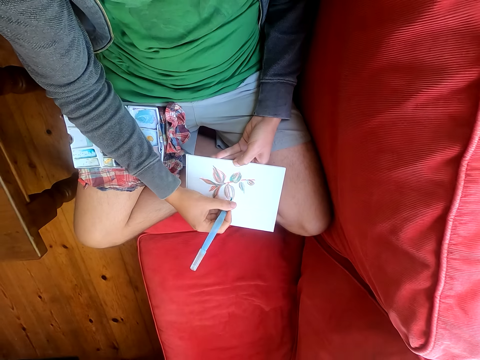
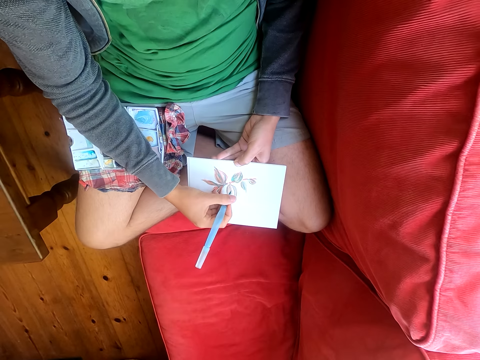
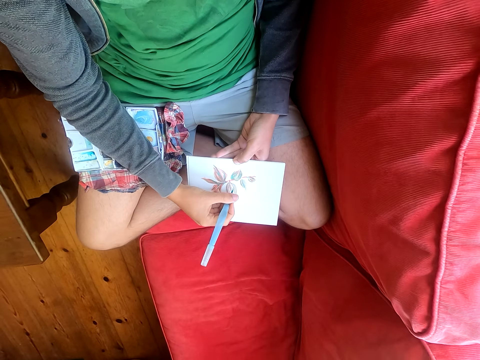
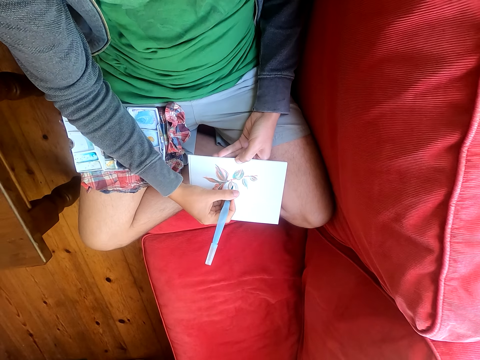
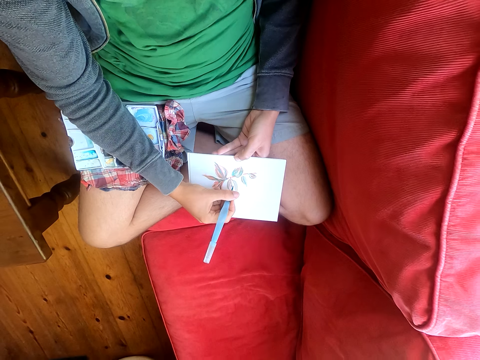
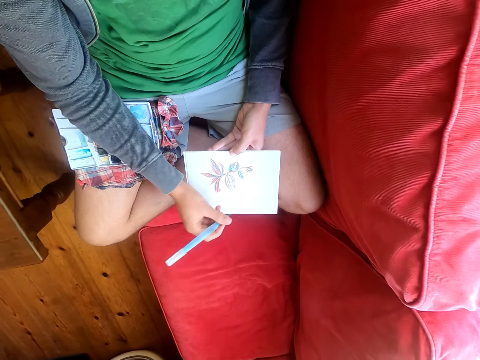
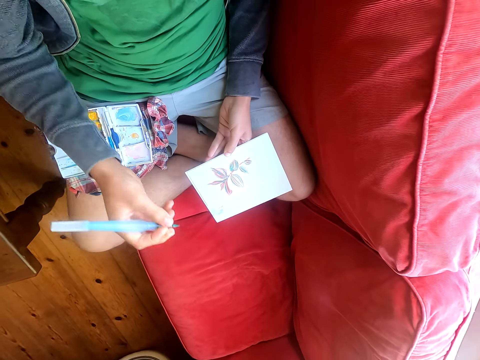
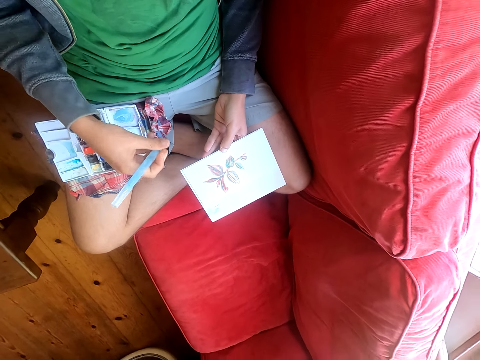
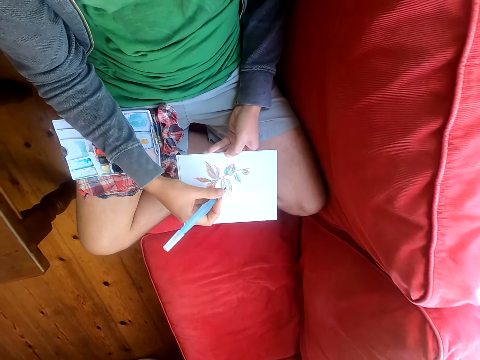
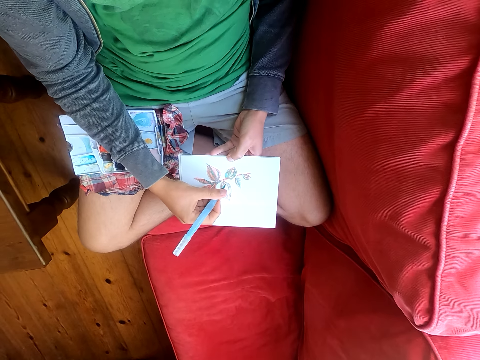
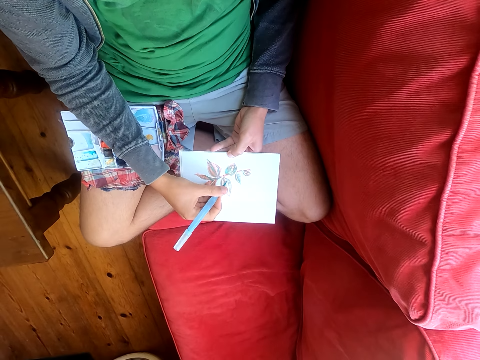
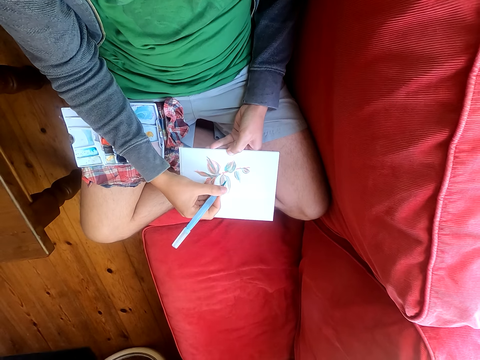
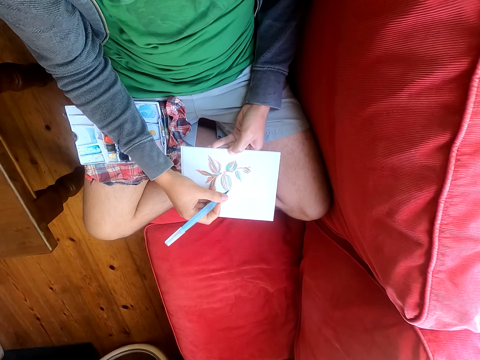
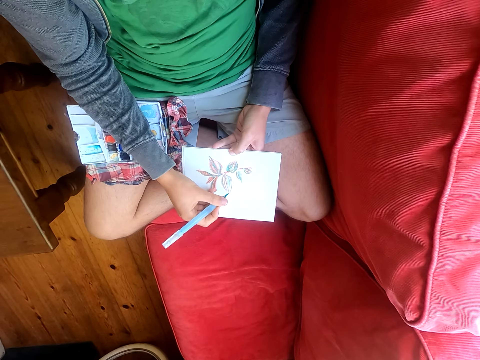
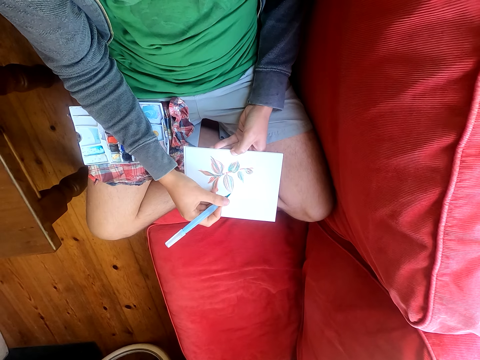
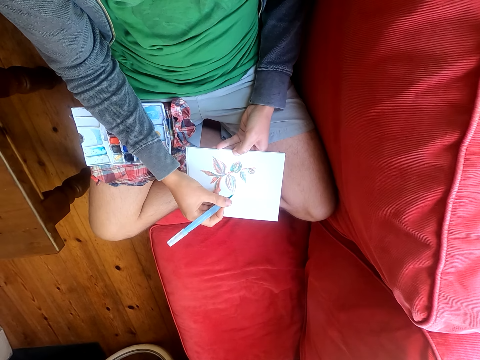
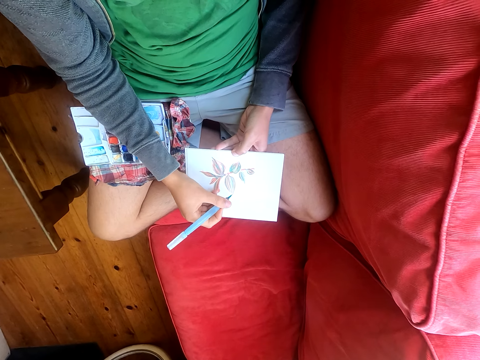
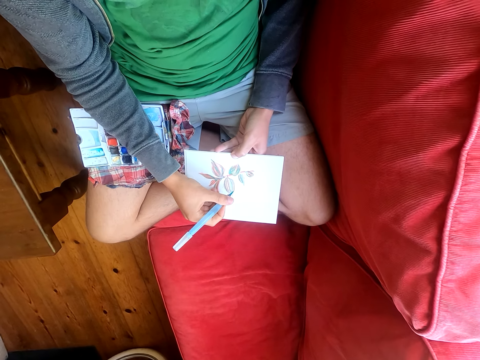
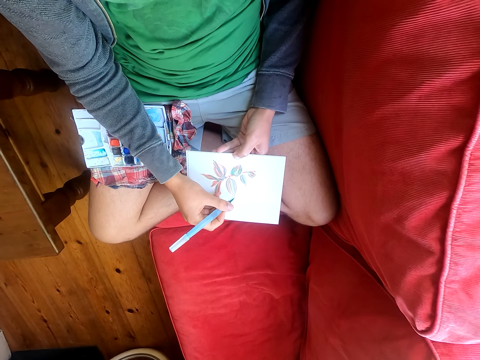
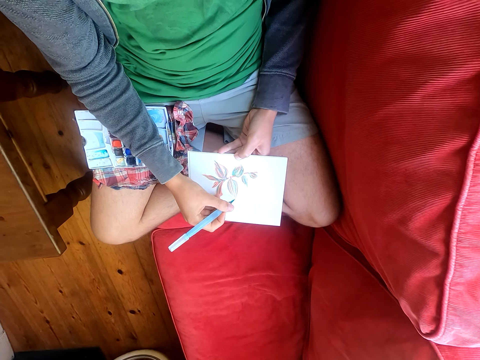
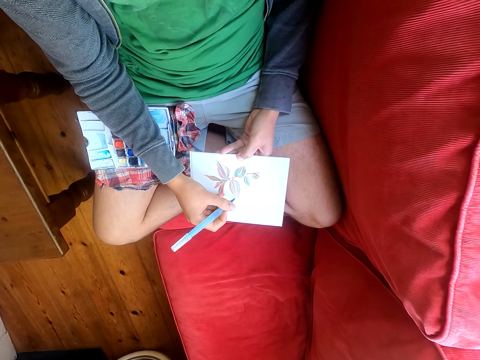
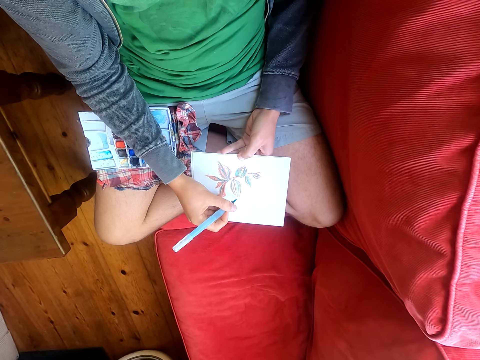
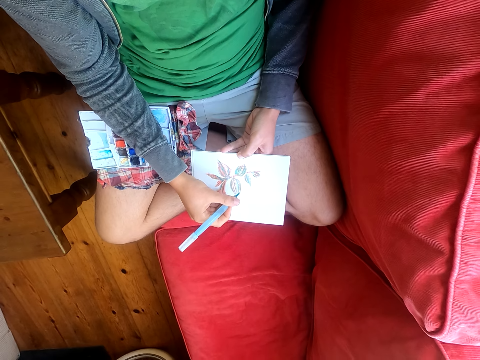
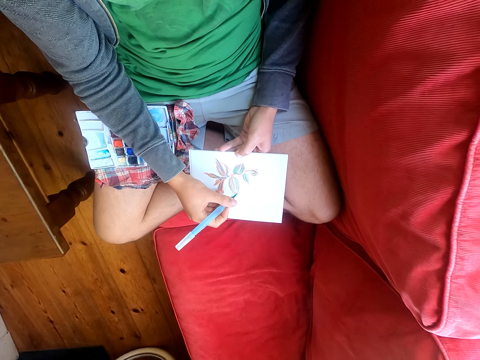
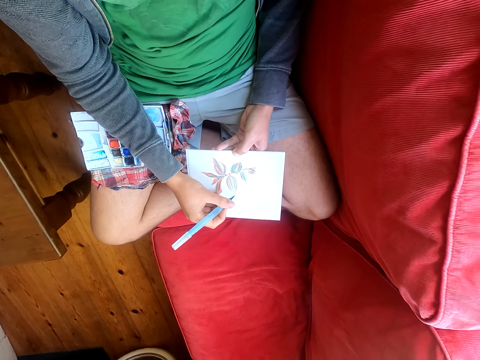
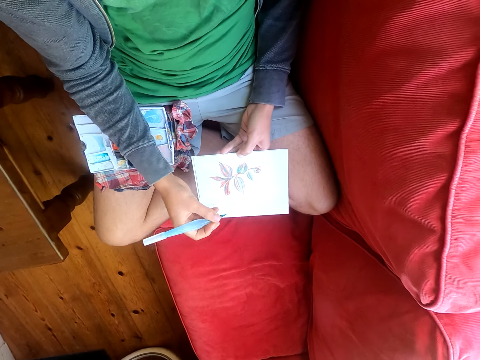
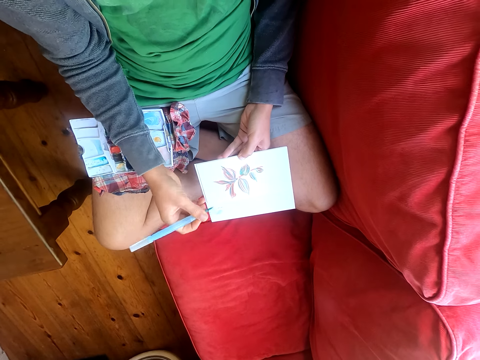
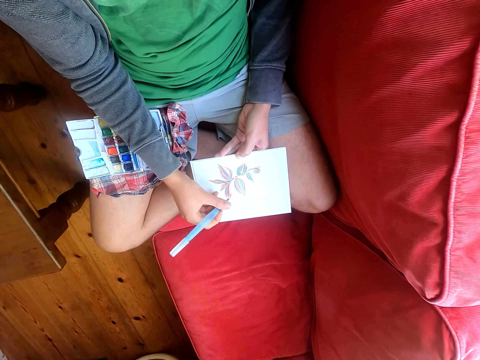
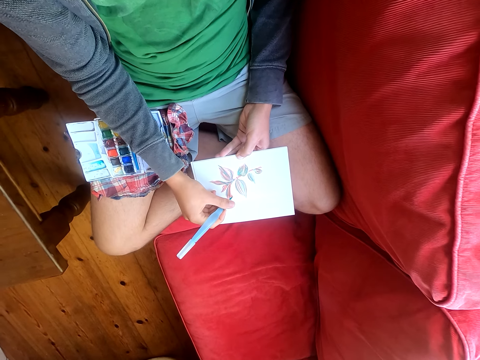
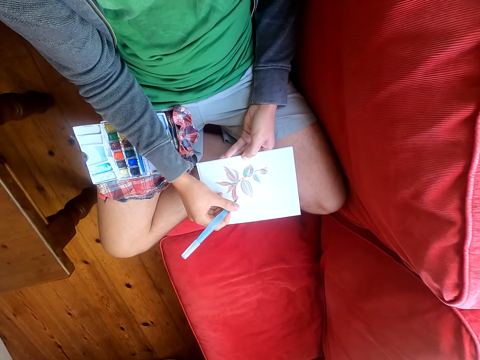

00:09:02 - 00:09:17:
The camera wearer paints on the drawing on the piece of paper.

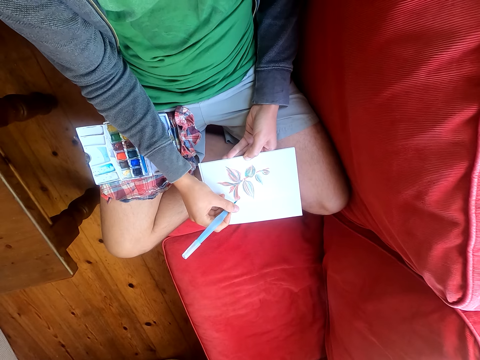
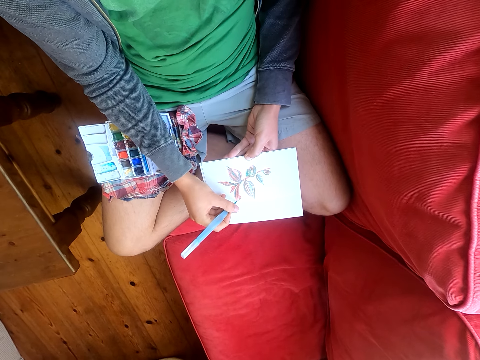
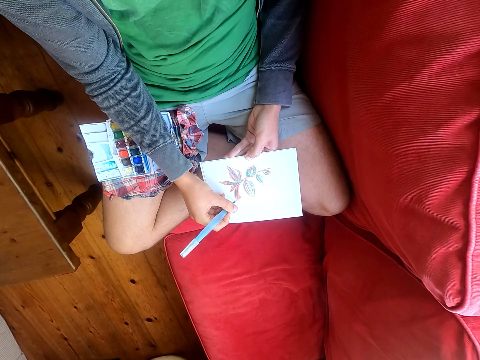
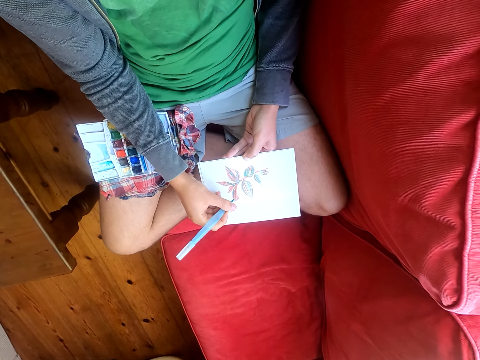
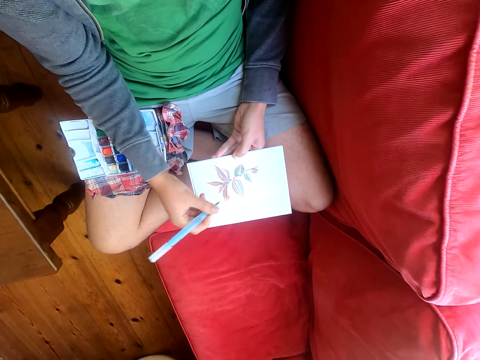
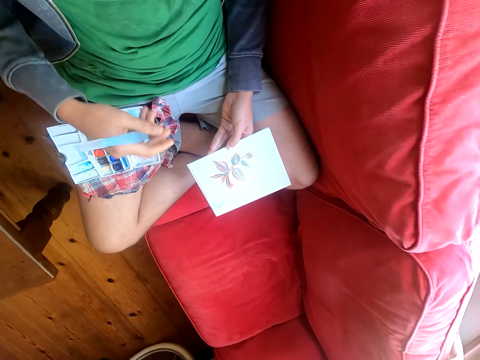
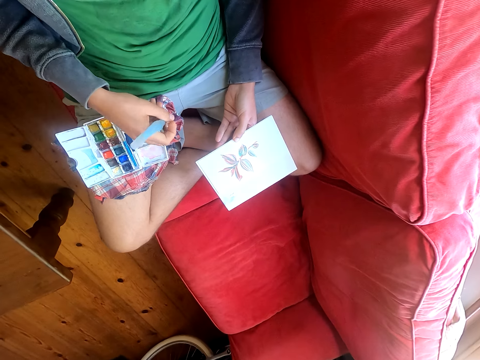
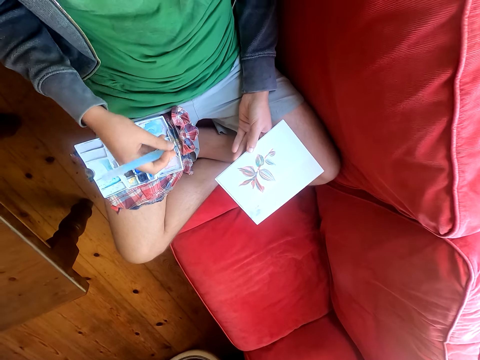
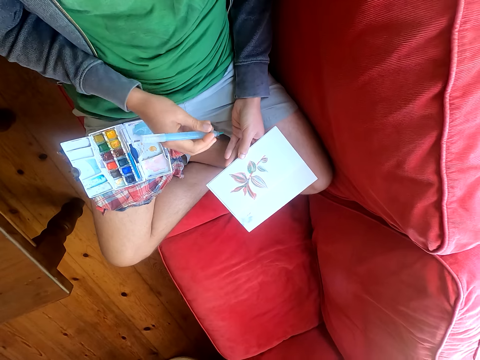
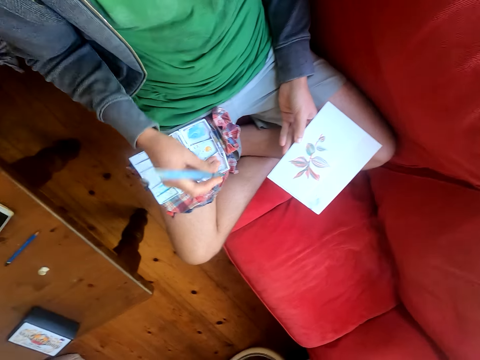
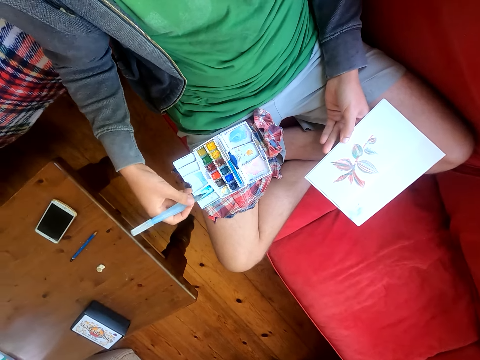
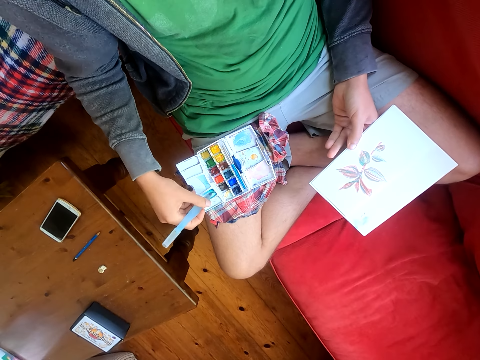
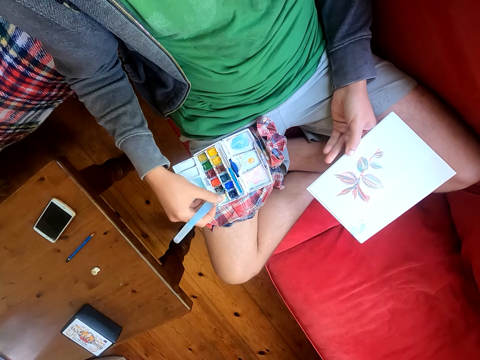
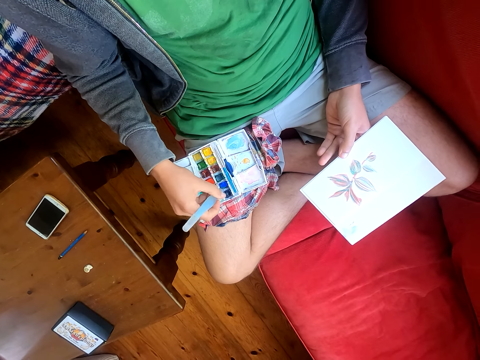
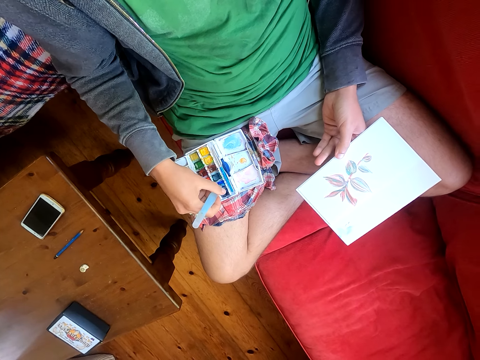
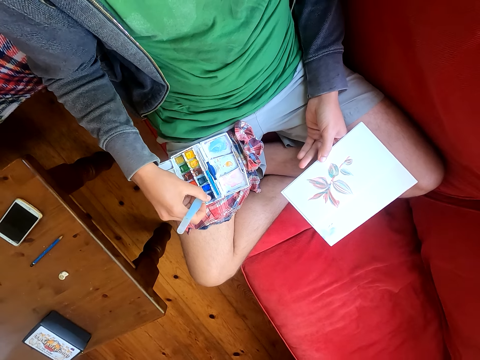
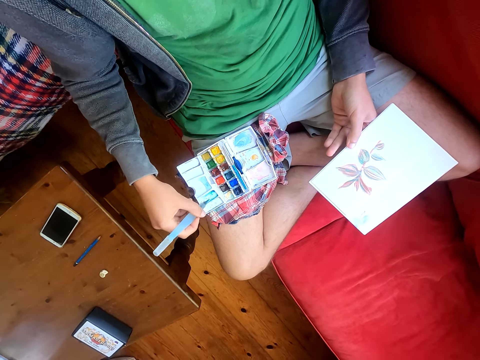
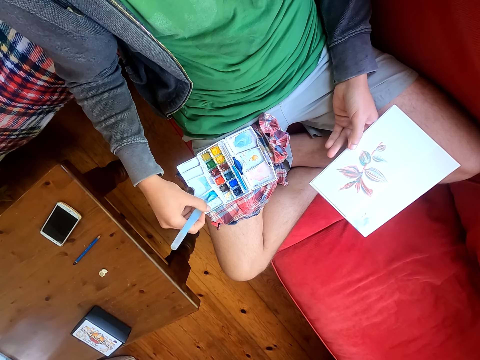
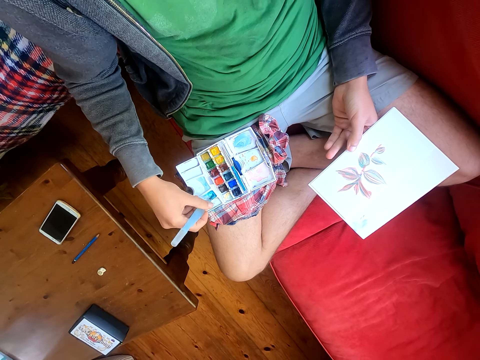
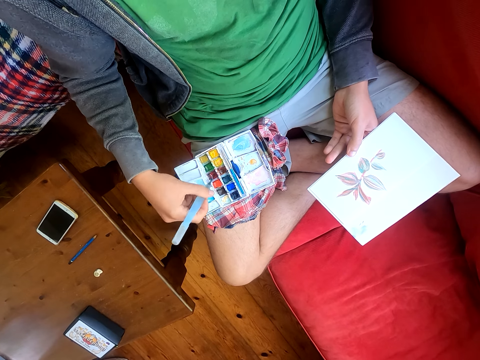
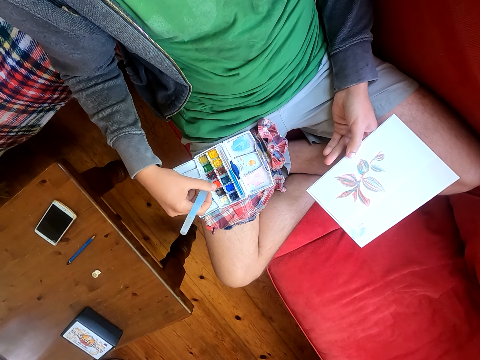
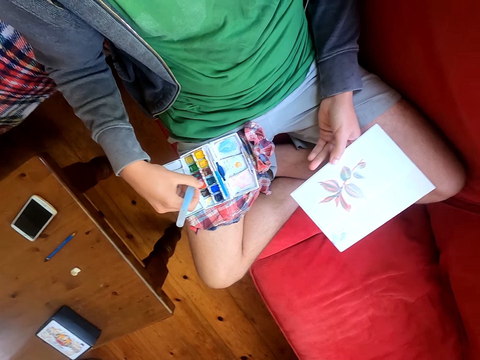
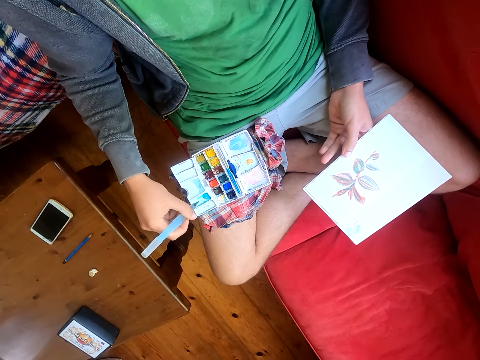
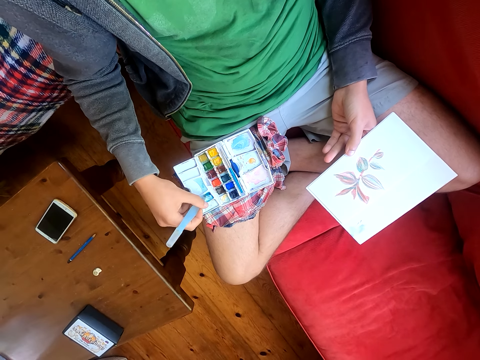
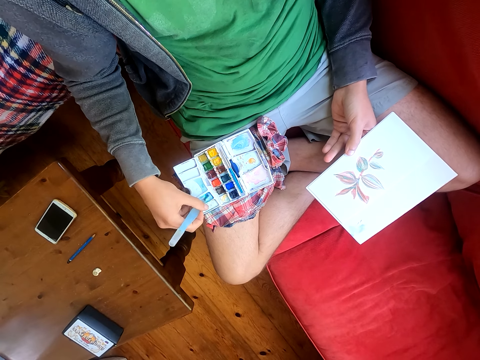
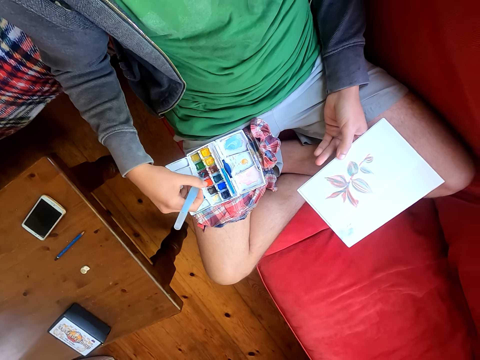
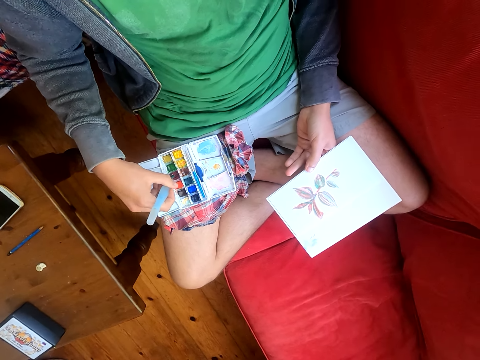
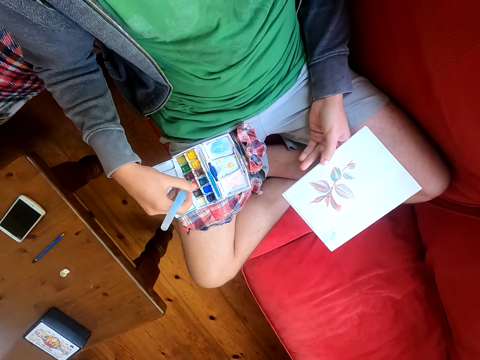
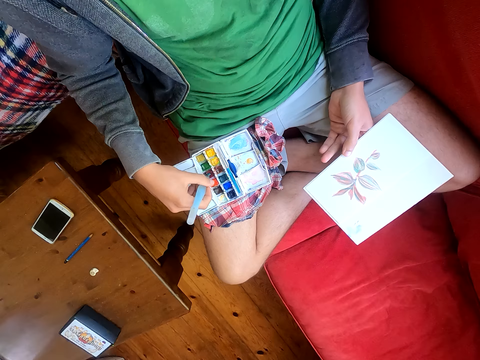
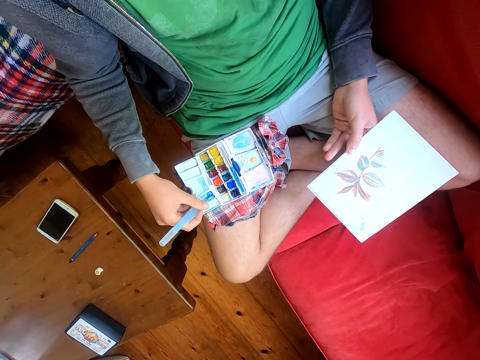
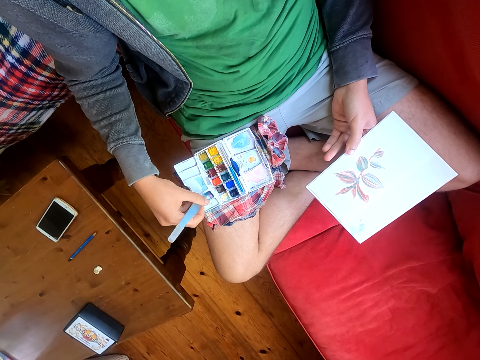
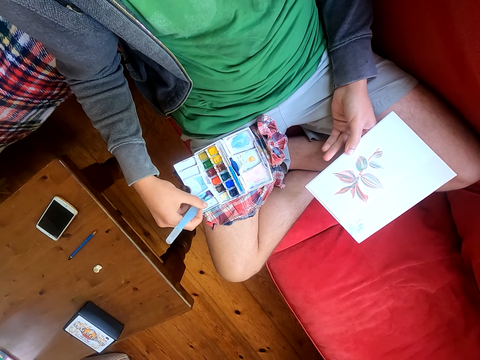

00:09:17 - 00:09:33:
The camera wearer wipes the brush pen with a piece of cloth. They rub the brush pen in the water paint colors.
